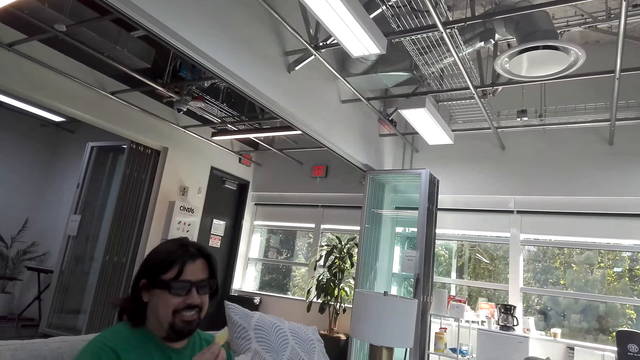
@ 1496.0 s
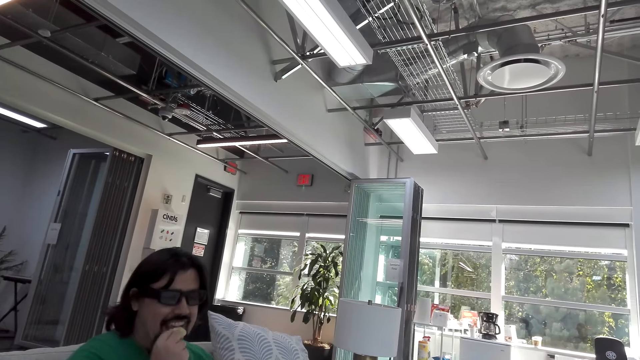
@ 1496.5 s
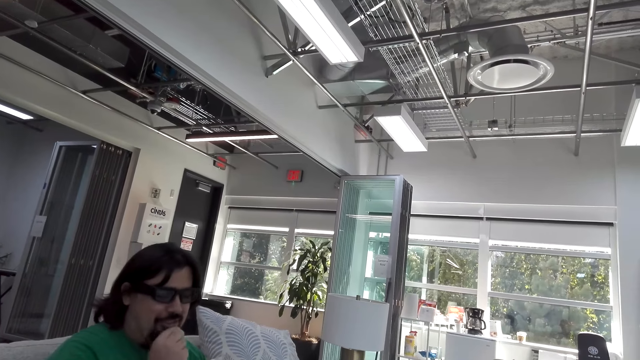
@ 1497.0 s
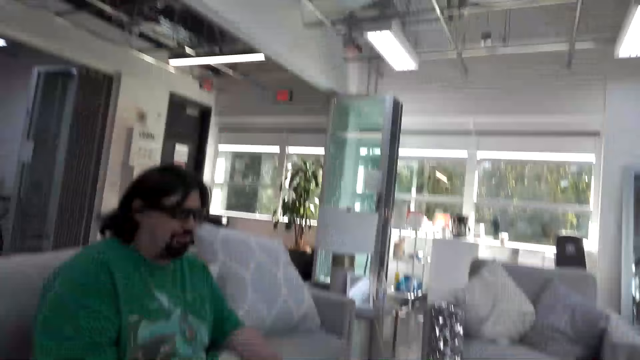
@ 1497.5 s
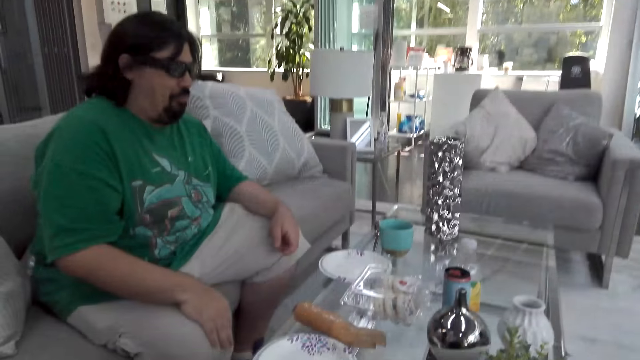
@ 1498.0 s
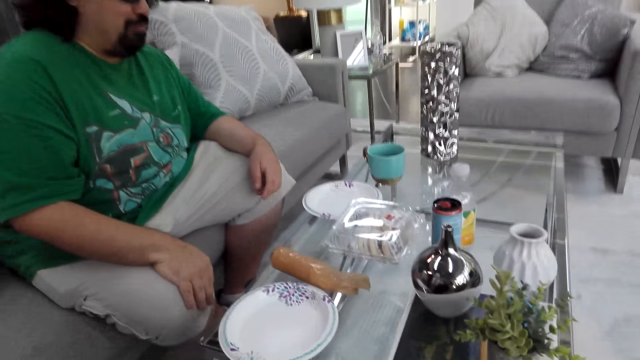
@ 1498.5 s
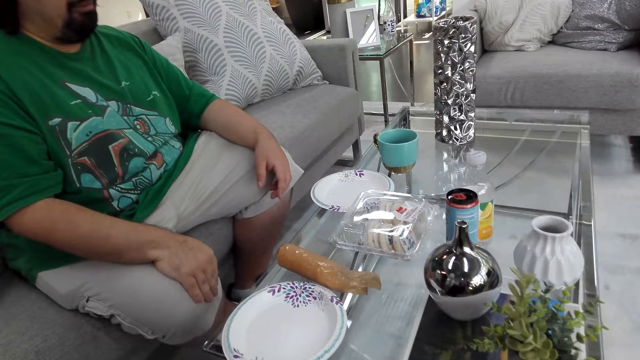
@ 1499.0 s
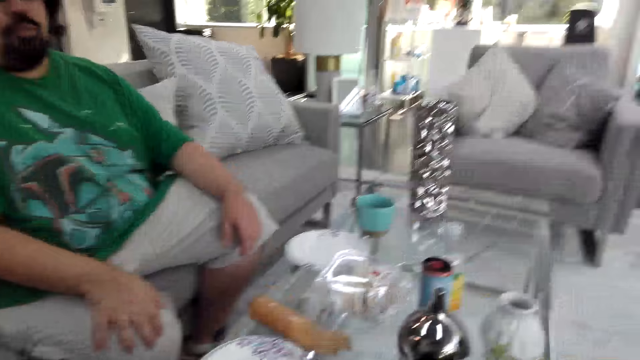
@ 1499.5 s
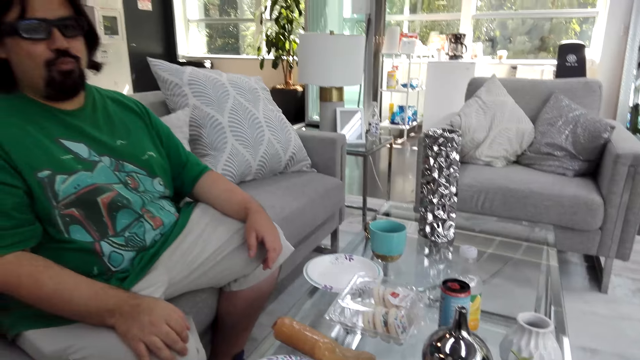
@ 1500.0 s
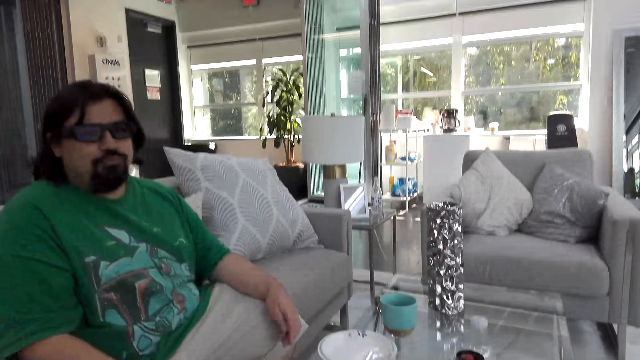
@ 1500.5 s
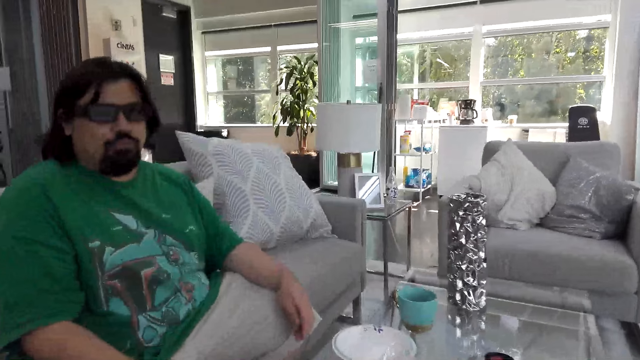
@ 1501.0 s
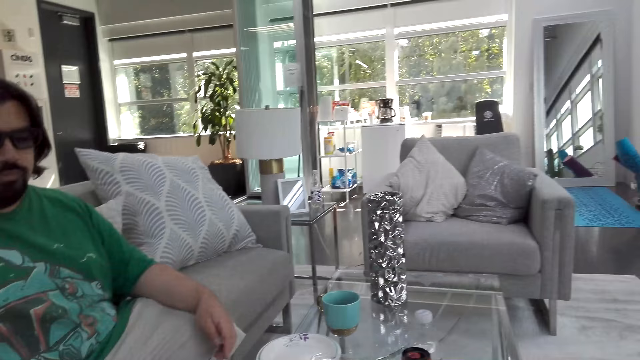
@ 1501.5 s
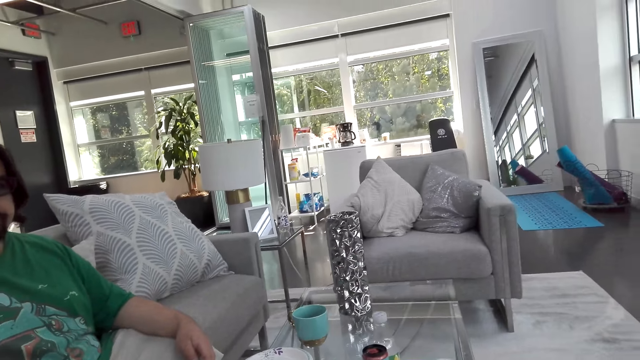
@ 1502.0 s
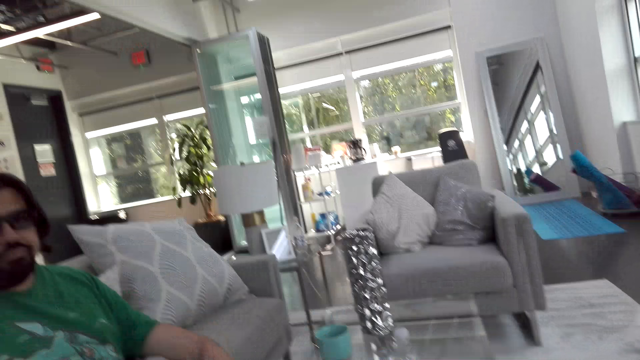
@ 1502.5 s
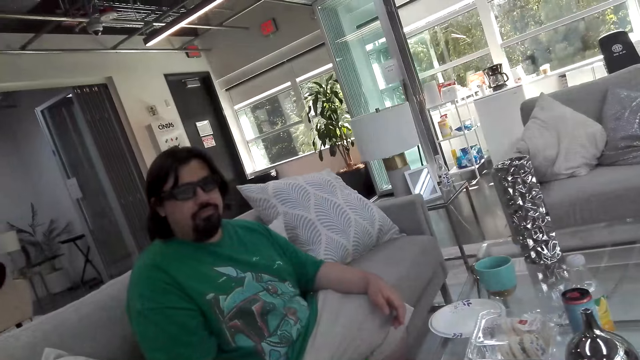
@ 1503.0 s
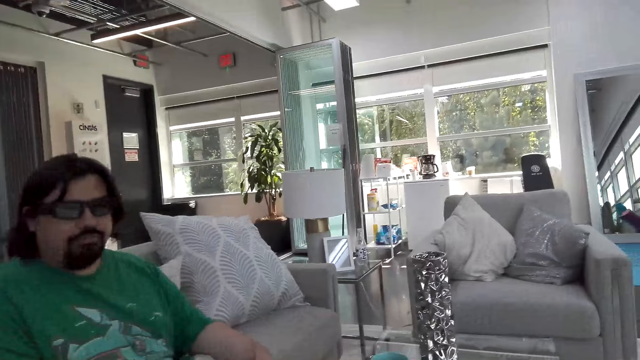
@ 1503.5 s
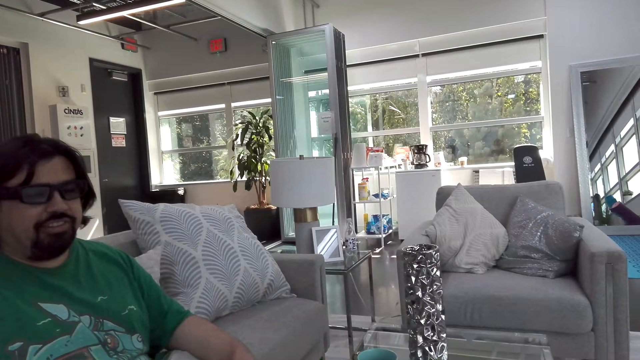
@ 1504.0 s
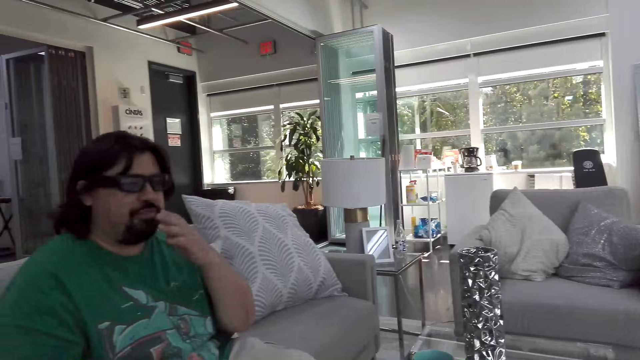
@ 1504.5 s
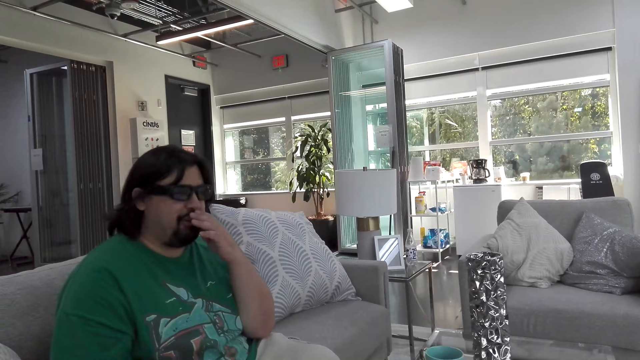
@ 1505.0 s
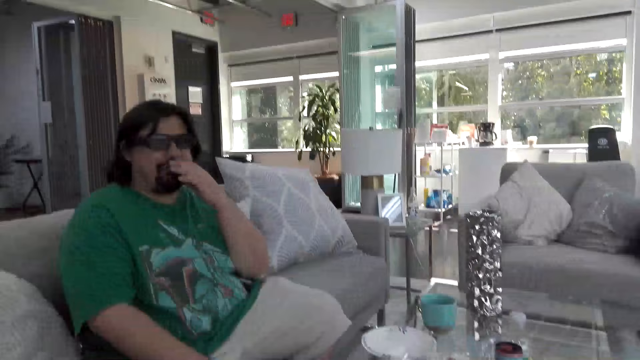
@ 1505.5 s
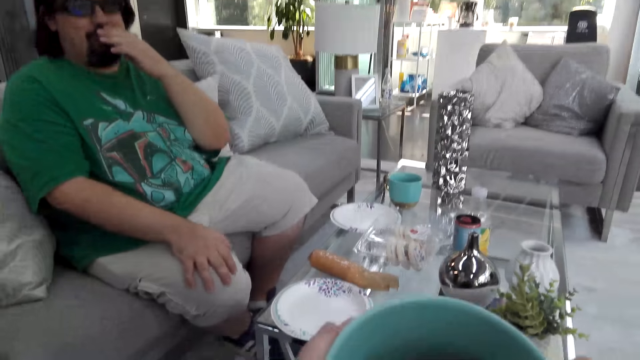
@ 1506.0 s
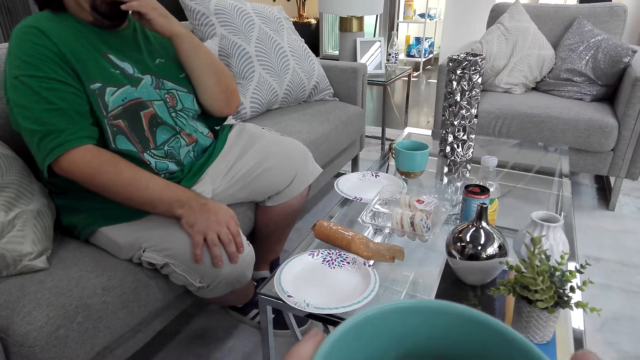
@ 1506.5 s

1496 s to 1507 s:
A man moves his hand towards the mouth.

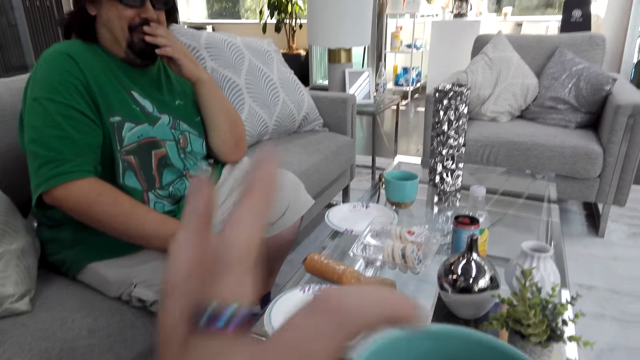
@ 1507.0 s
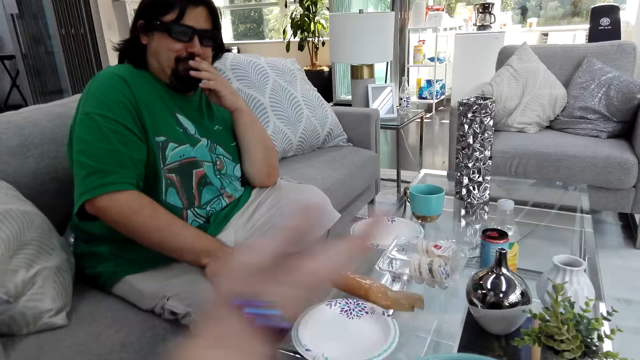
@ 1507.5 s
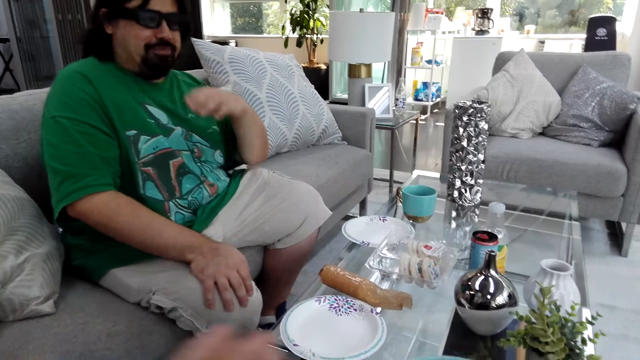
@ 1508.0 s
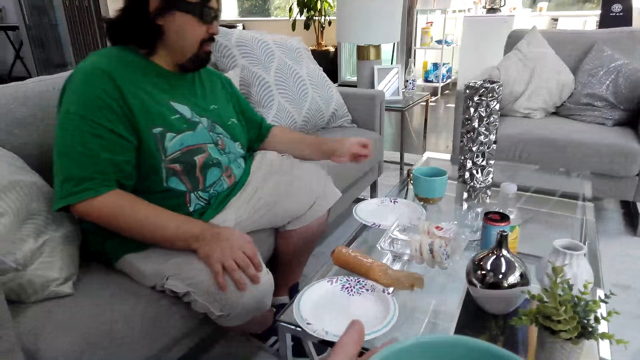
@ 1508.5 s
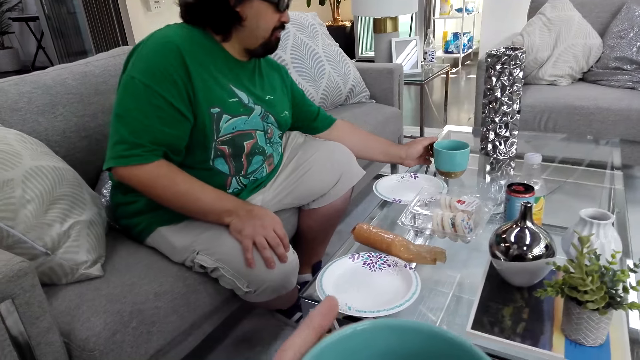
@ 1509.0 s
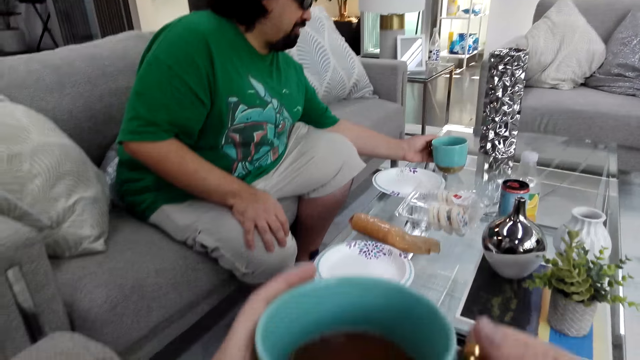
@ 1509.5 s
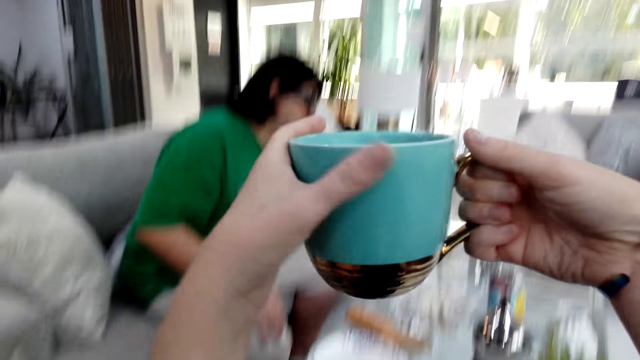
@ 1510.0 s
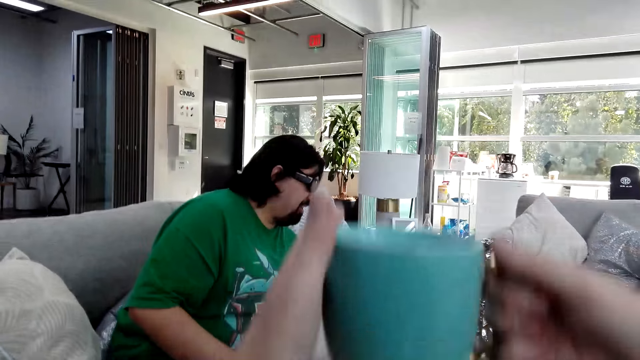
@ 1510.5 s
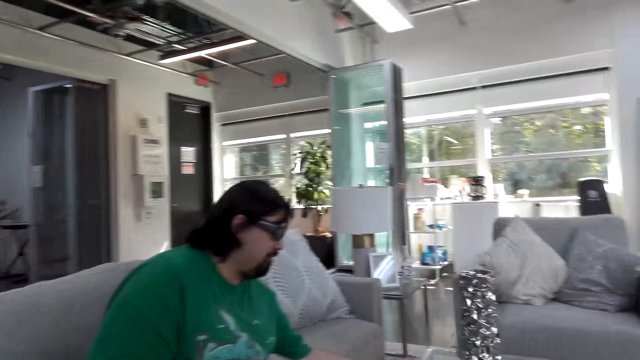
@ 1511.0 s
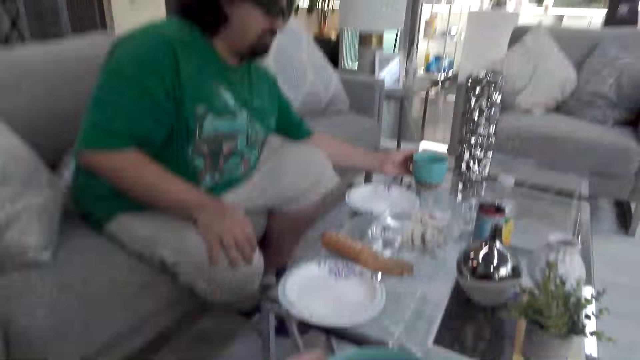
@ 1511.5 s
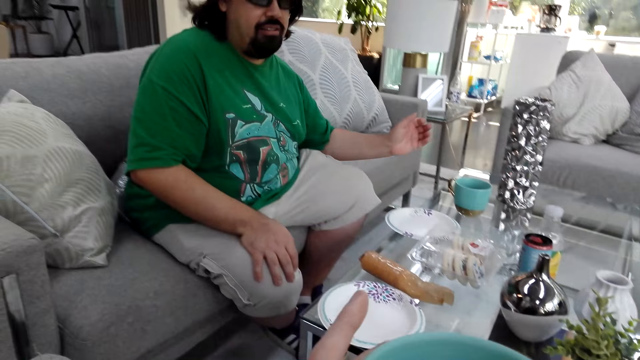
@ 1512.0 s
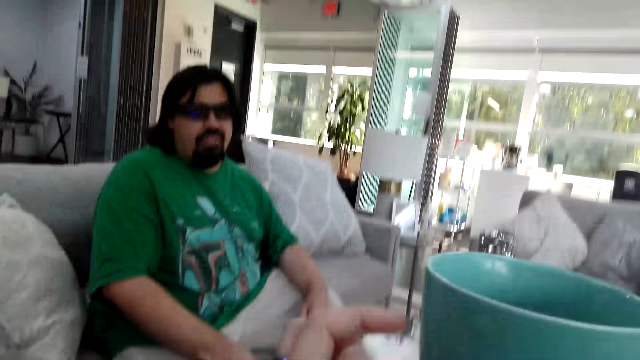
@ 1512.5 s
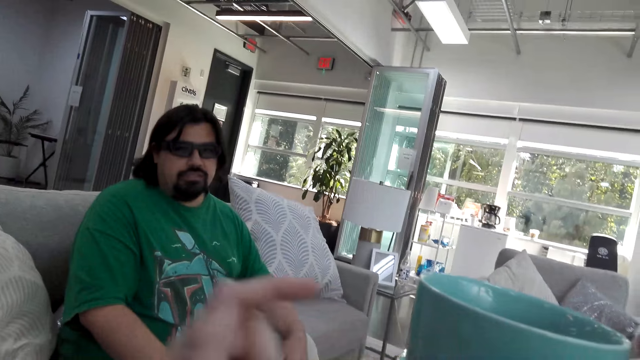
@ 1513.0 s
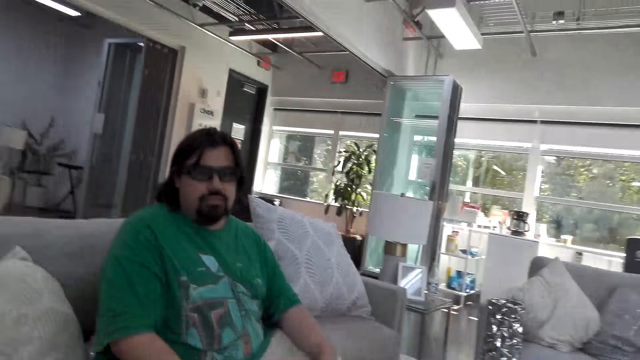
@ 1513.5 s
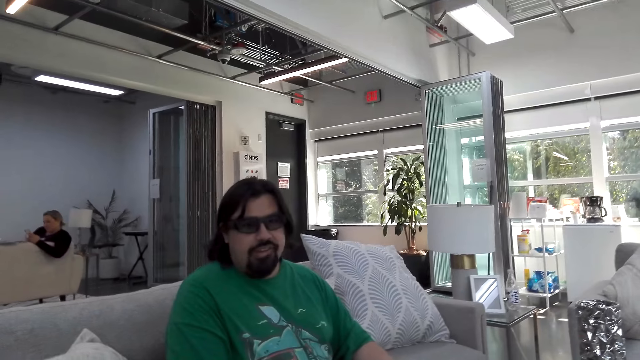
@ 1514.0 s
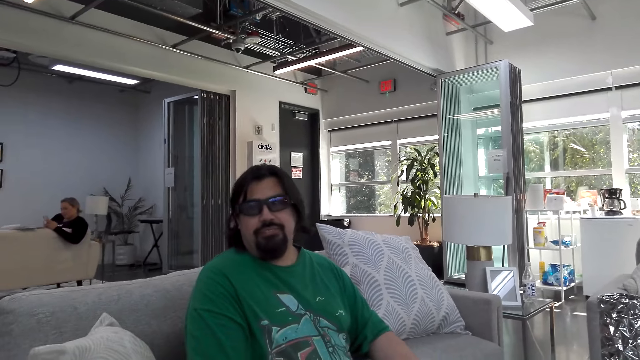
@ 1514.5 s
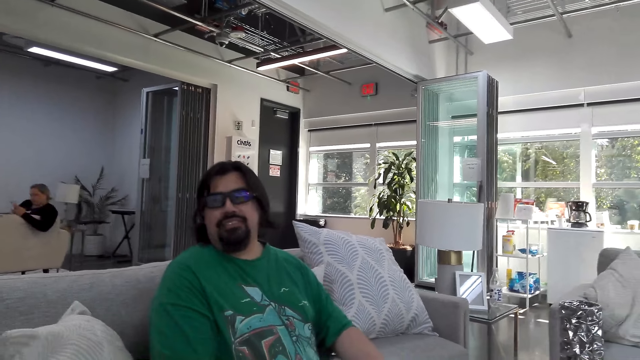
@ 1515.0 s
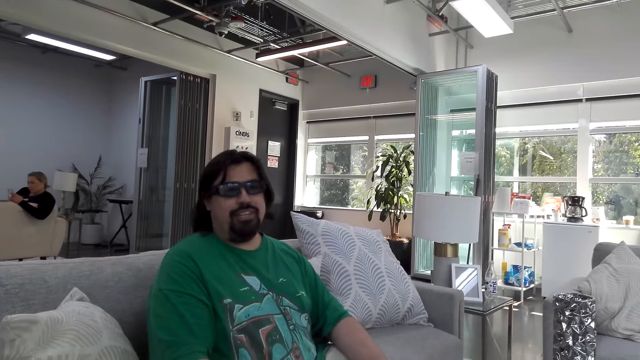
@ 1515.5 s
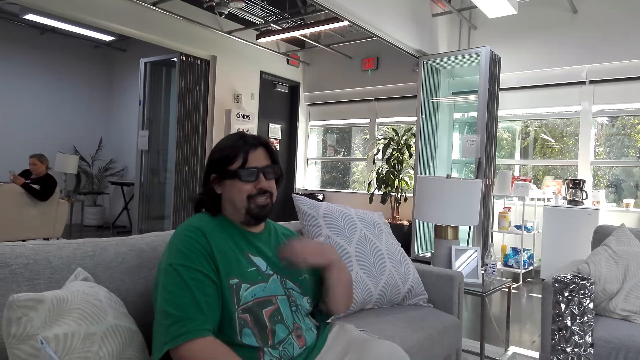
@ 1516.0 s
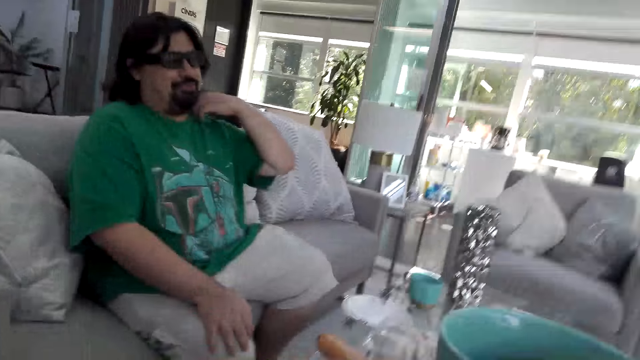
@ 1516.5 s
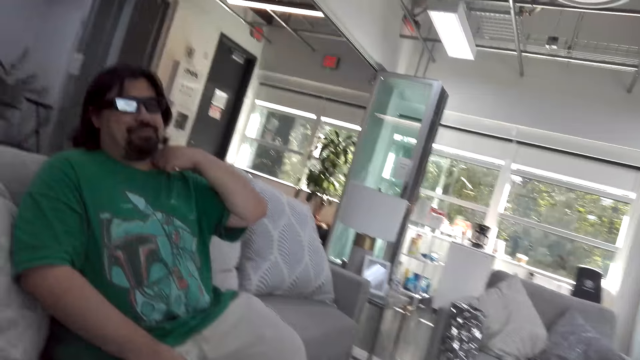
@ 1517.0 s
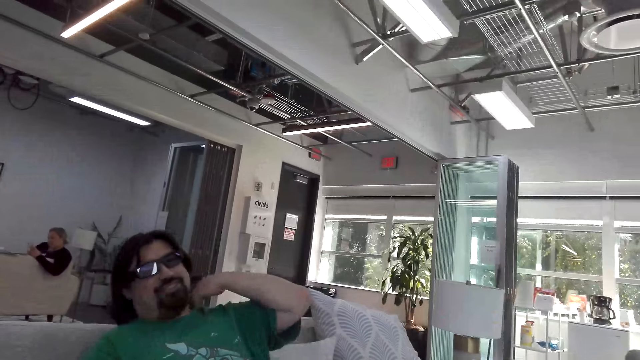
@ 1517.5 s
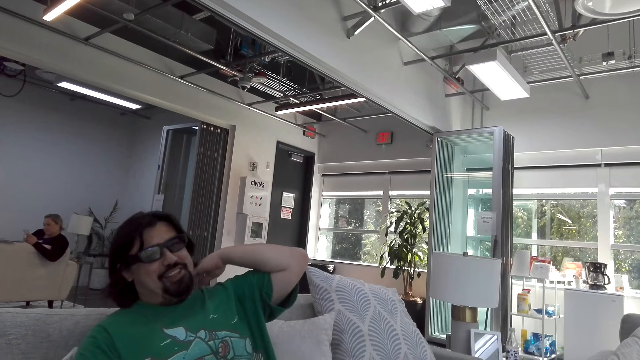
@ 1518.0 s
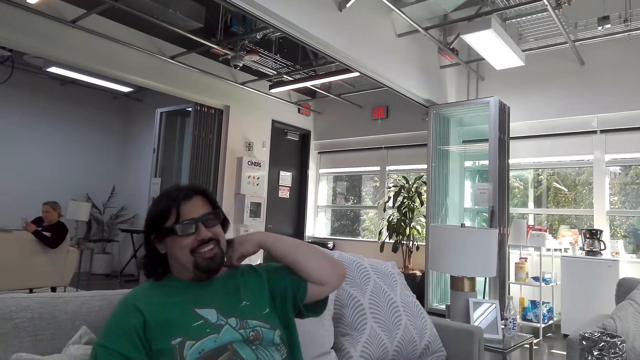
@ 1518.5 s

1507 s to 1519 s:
The camera wearer moves her hand. A man holds his hand towards the coffee mug on the table. The camera wearer raises her coffee mug. She stares at the cup. The man removes her hand from the coffee mug. The camera wearer talks. She raises her coffee mug. She moves her hand. The man talks. The man moves his left hand around the neck.
